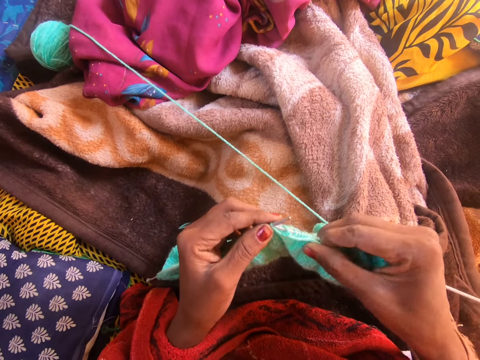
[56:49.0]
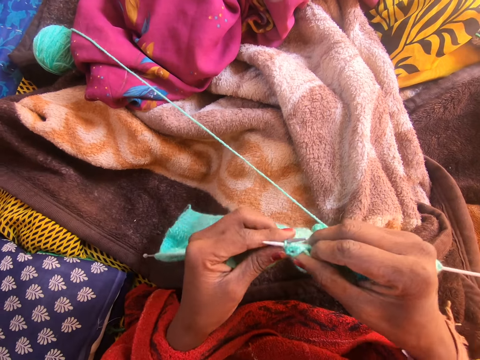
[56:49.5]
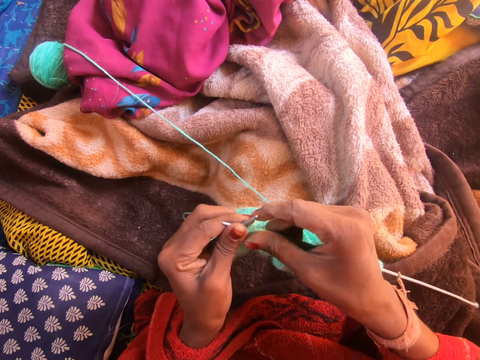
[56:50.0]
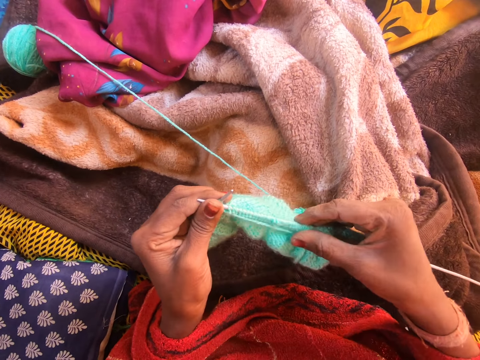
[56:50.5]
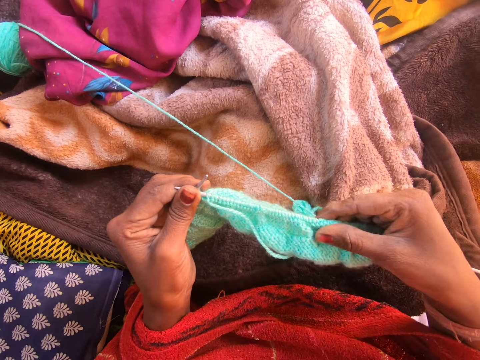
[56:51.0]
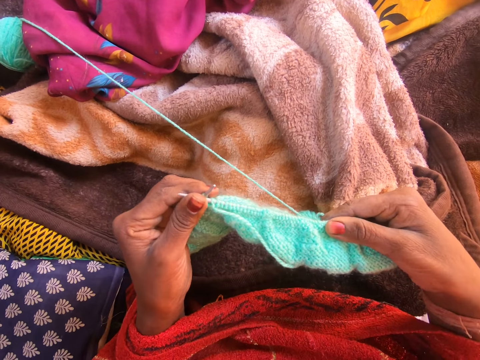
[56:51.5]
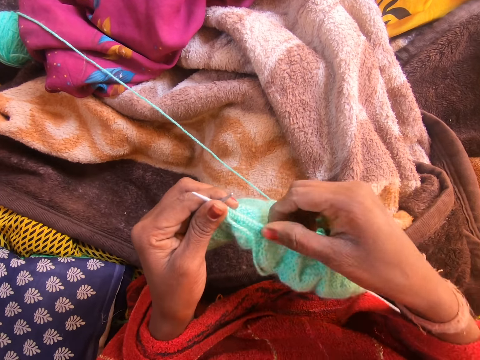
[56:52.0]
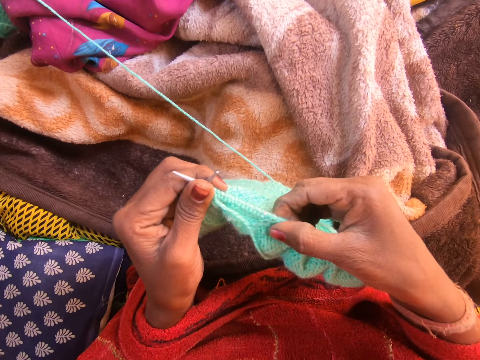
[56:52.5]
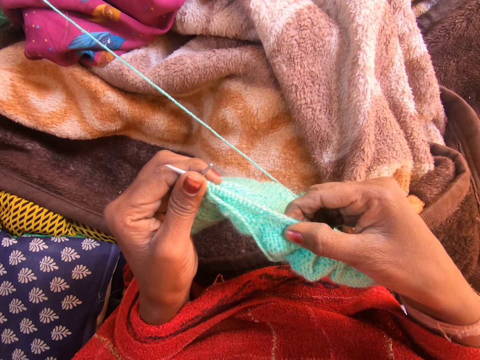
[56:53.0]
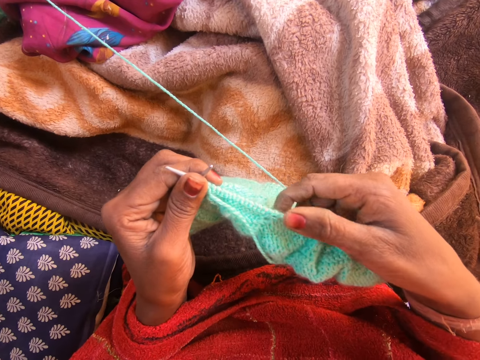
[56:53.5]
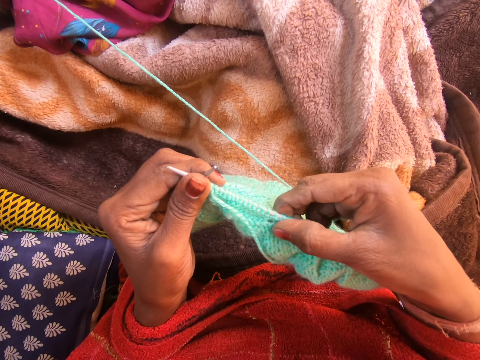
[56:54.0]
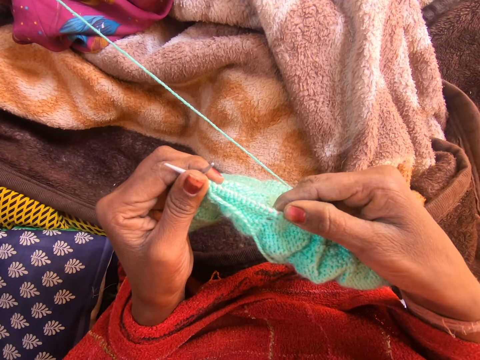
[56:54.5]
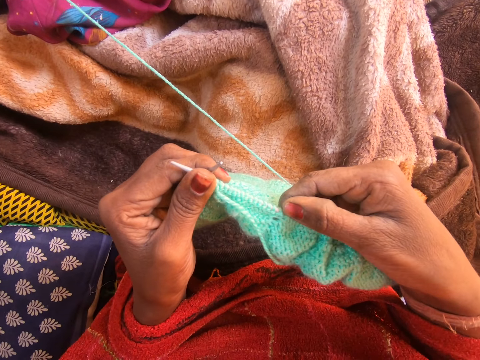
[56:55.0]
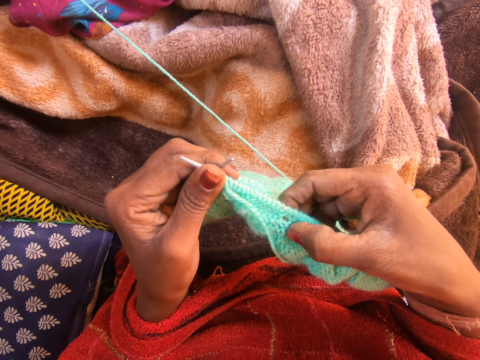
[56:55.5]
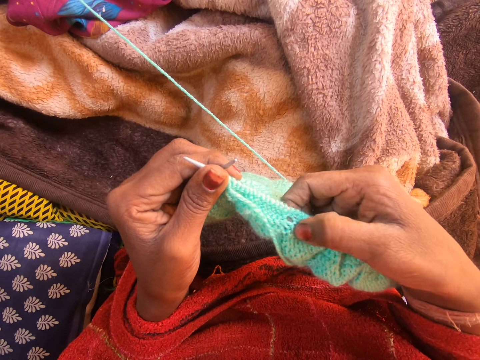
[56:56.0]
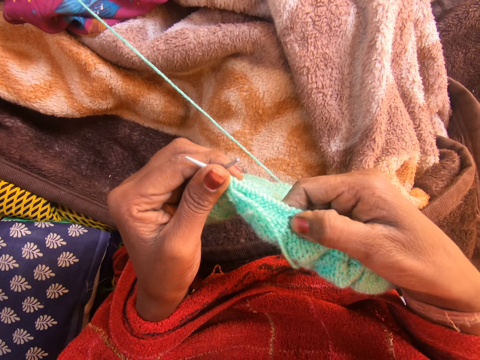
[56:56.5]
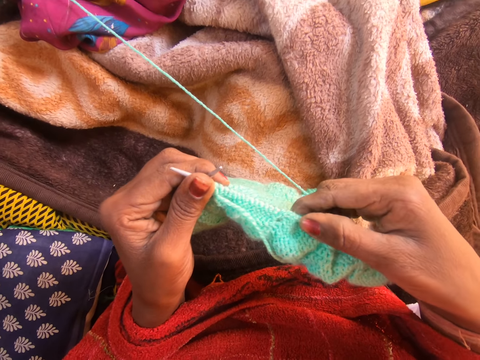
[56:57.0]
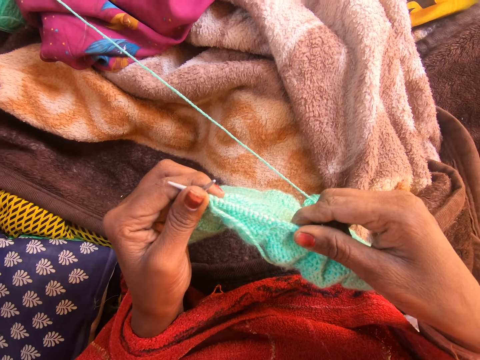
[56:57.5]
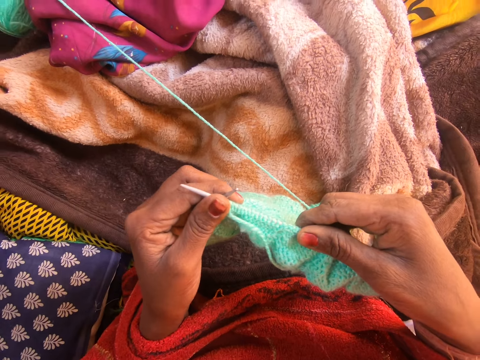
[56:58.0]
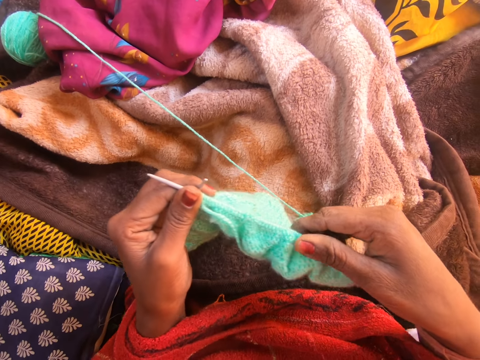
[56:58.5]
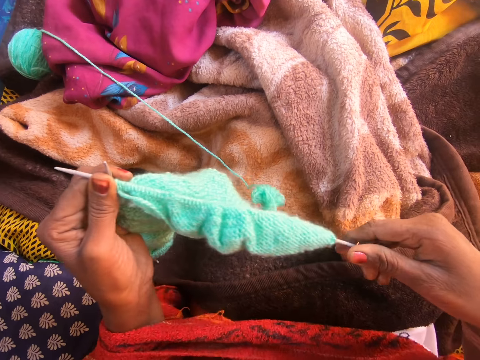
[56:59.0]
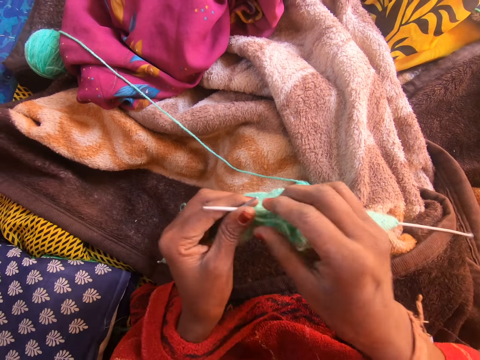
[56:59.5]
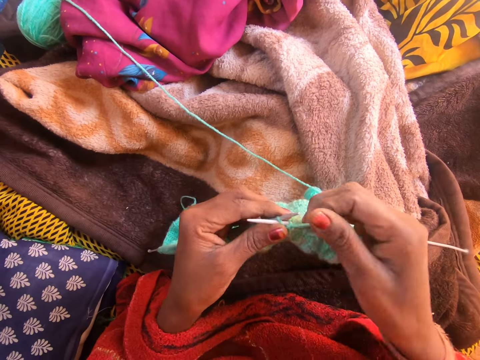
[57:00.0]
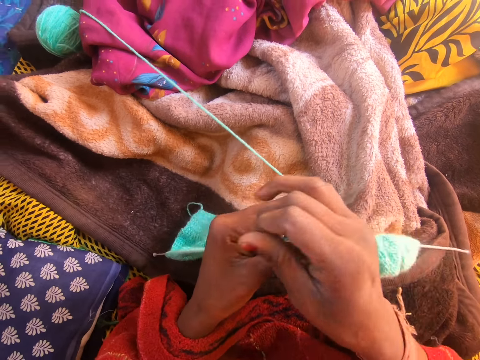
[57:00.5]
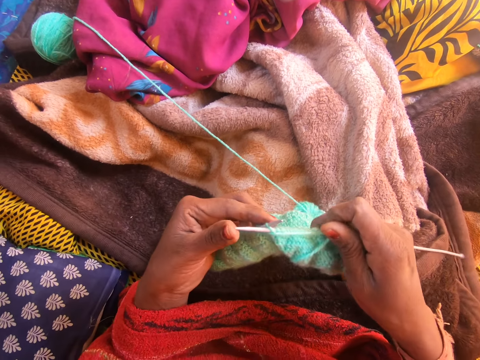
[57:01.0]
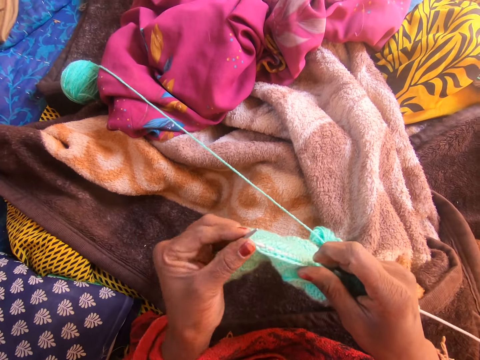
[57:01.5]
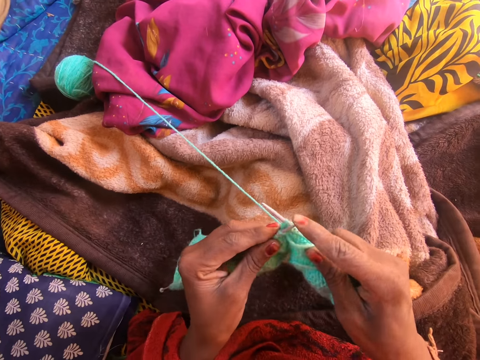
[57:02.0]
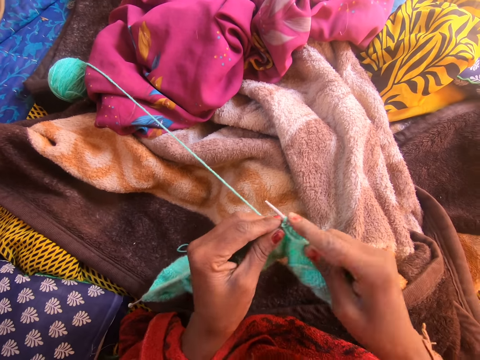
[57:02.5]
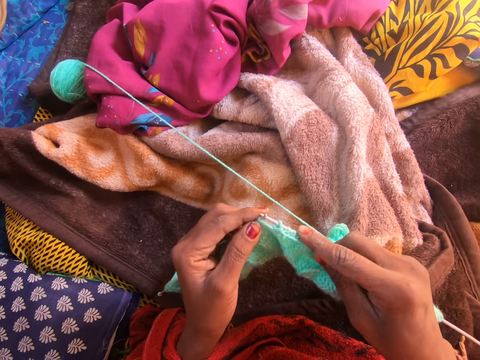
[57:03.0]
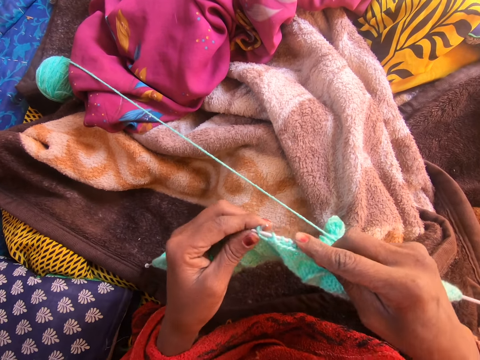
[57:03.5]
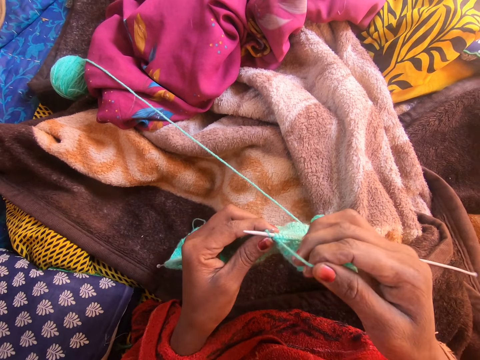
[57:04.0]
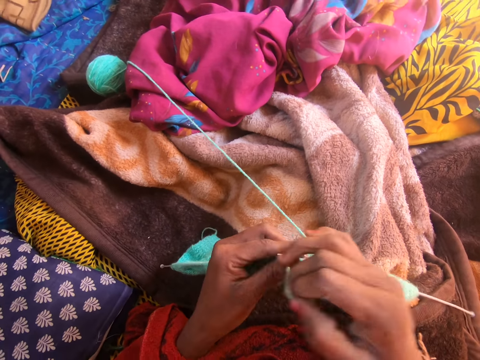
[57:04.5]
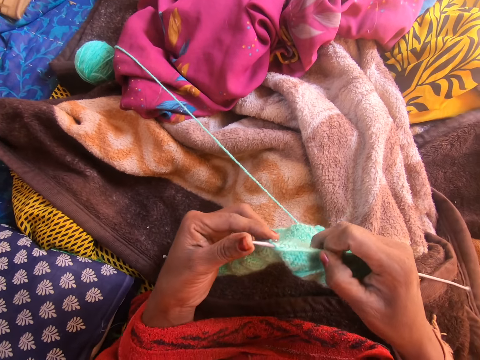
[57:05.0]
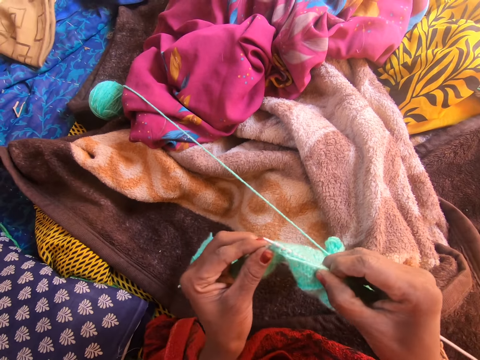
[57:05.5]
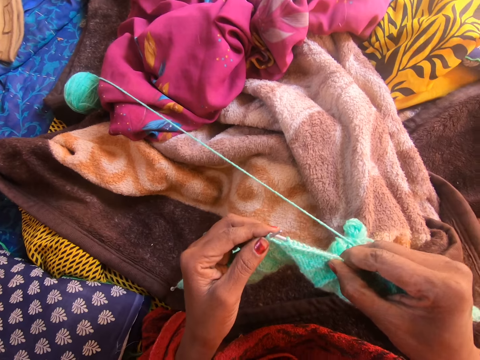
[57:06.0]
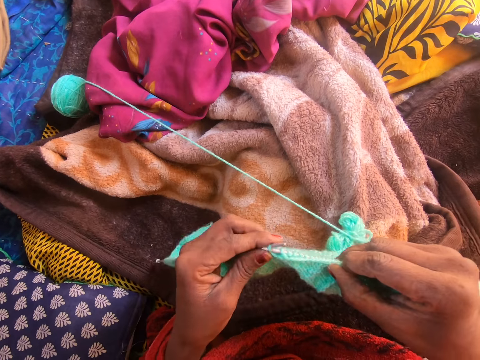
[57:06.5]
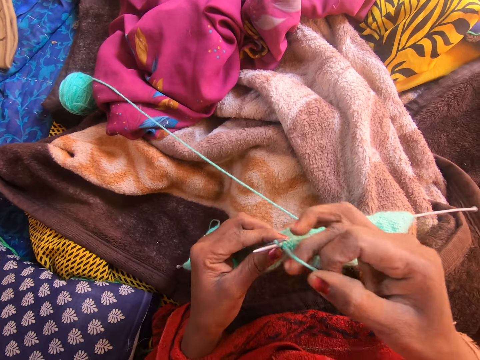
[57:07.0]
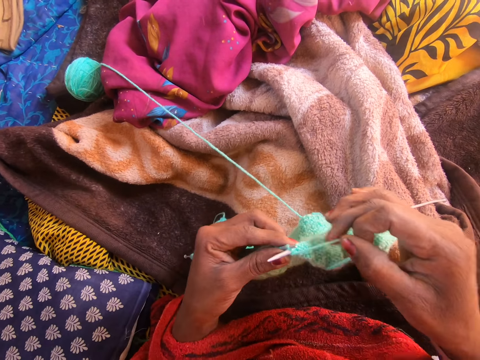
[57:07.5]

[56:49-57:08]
The camera wearer adjusts the knitted yarn on the right knitting needle with her right hand. She touches a fabric. She checks for a hole on the knitted yarn on the right knitting needle with her right hand. She holds the fabric. She weaves the fabric. She touches the fabric. She weaves the fabric.

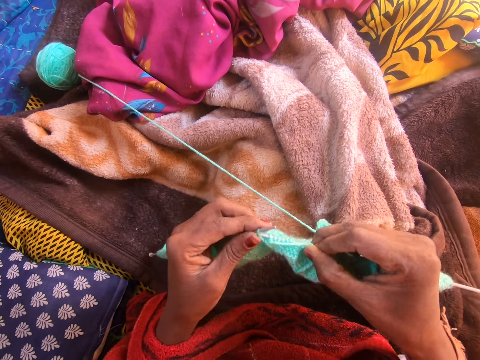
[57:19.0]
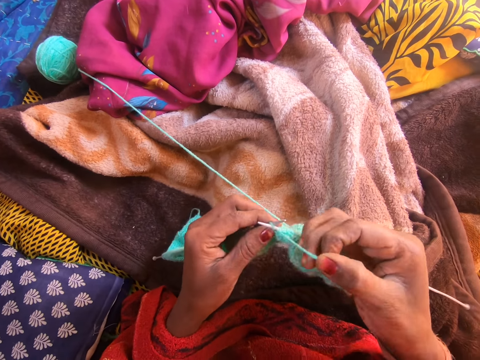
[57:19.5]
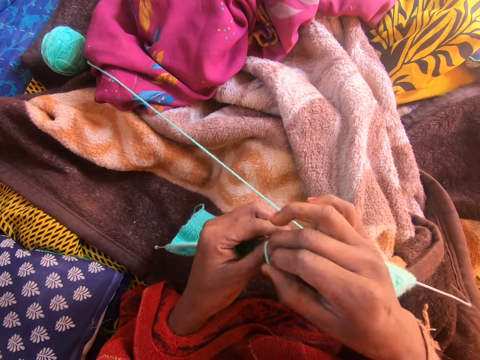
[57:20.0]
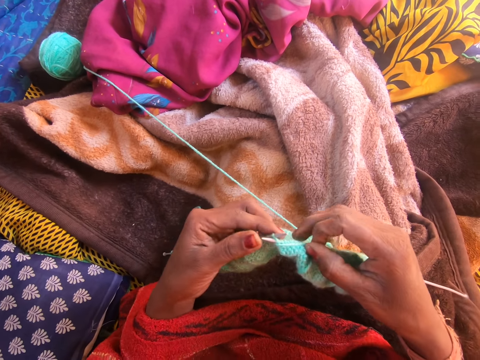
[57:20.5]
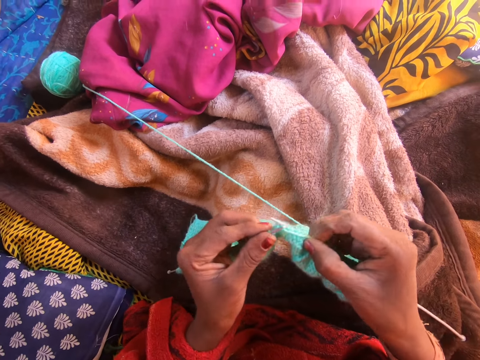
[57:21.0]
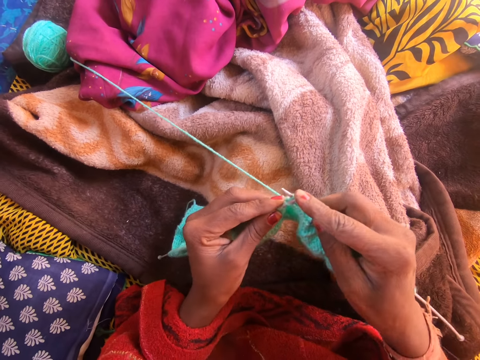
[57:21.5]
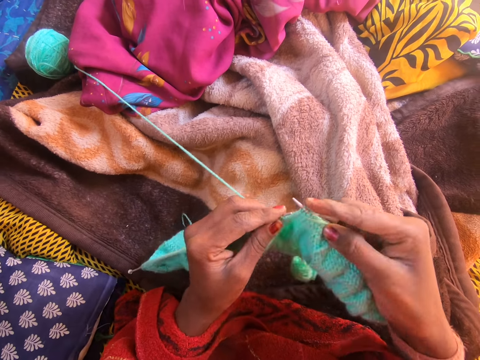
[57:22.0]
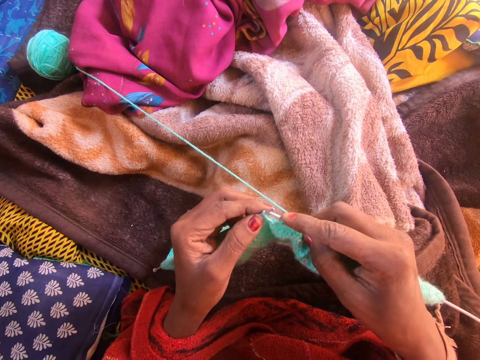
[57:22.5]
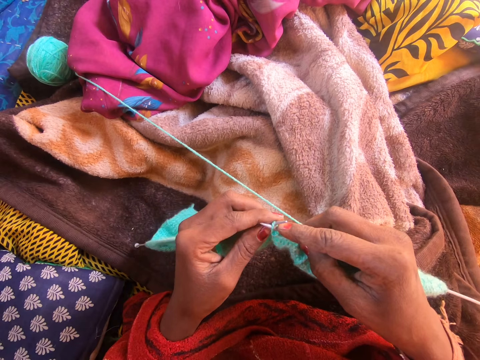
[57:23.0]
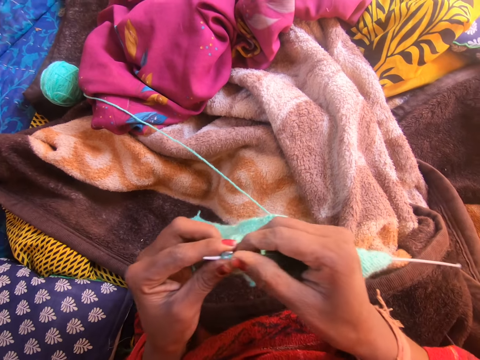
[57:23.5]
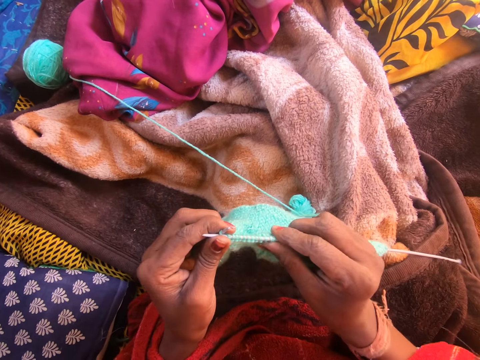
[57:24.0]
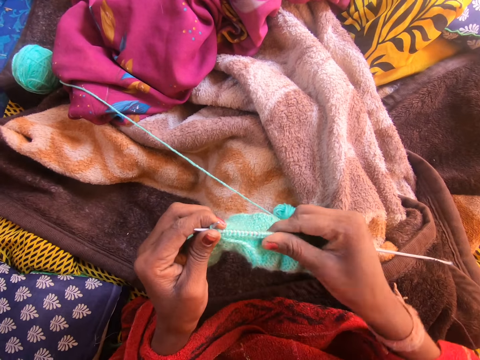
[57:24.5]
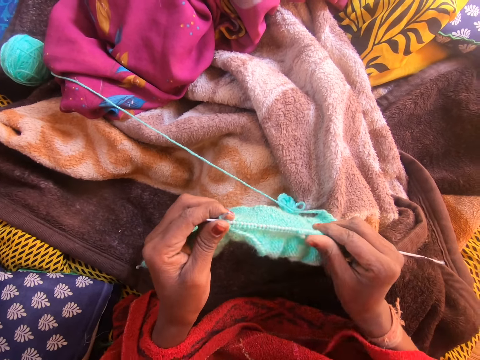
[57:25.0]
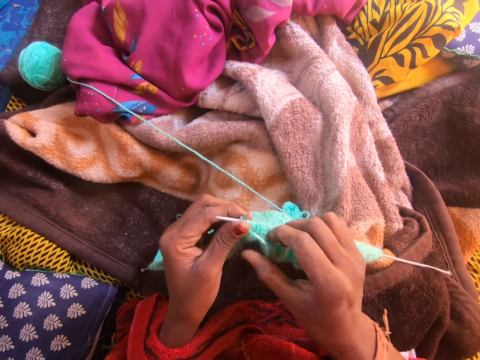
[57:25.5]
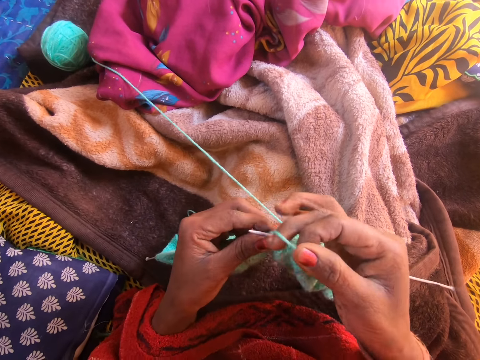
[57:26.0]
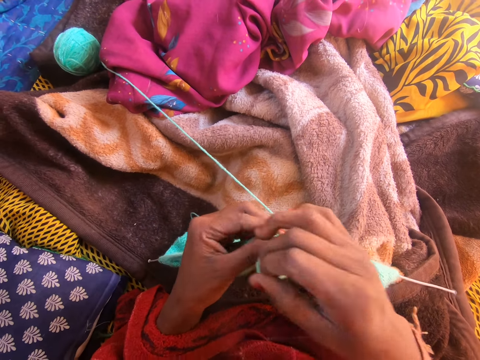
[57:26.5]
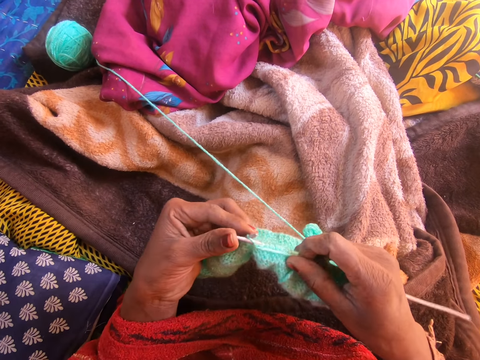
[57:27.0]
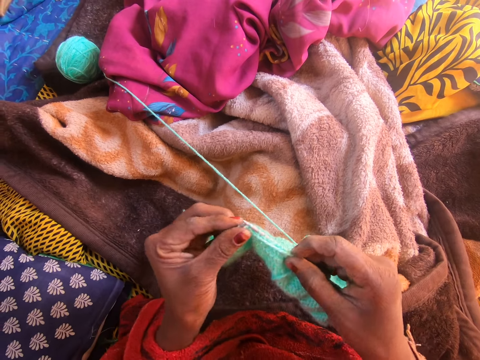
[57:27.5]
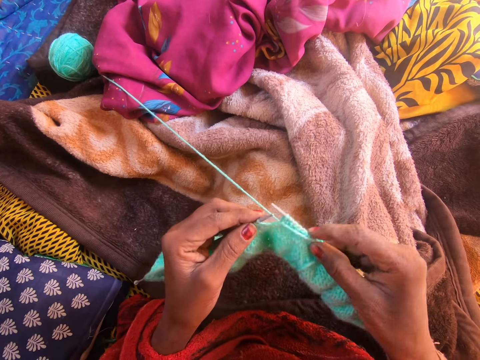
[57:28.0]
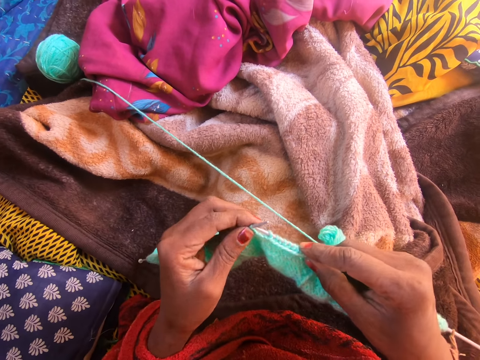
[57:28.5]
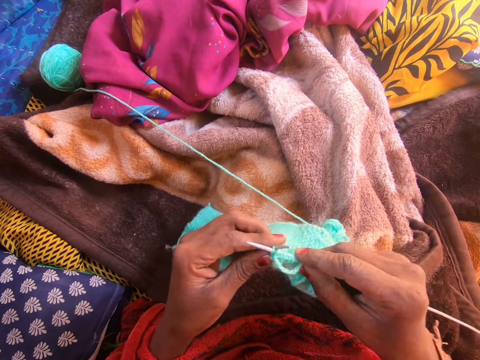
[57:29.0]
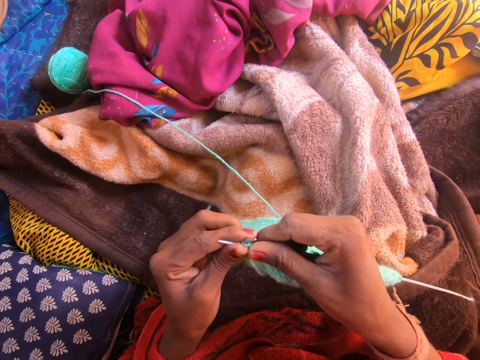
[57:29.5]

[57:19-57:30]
The camera wearer adjusts the knitted yarn on the right knitting needle with her right hand. She touches a fabric. She weaves the fabric.
